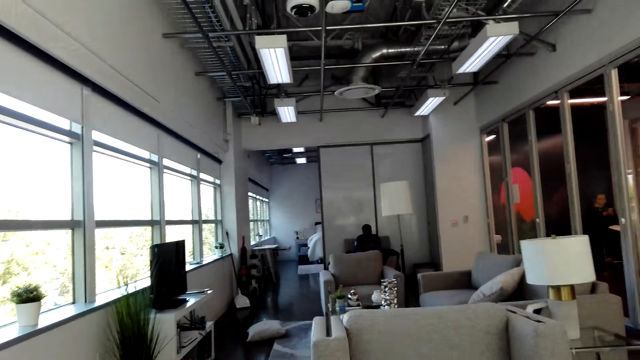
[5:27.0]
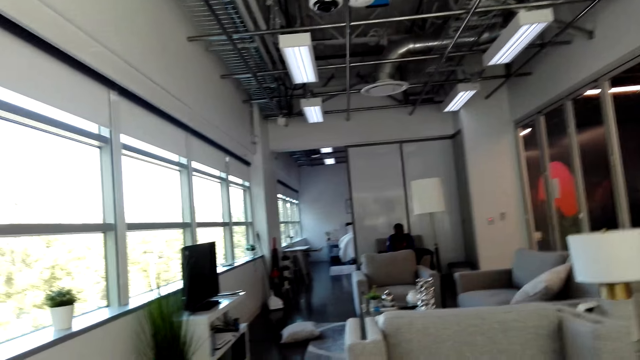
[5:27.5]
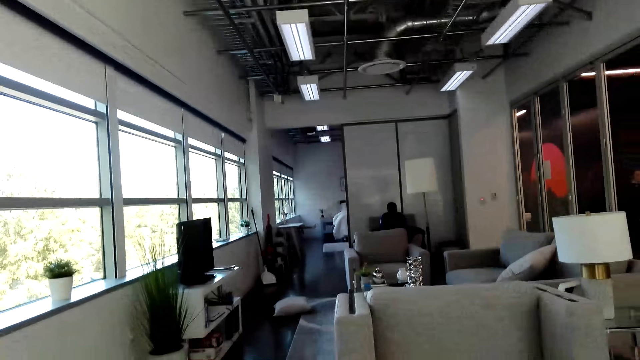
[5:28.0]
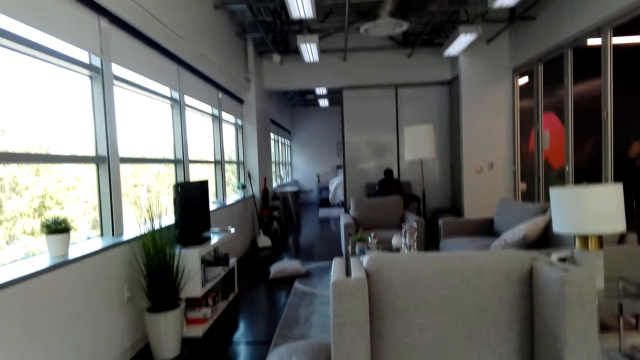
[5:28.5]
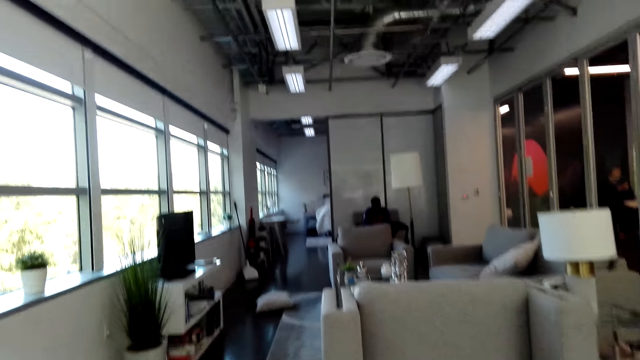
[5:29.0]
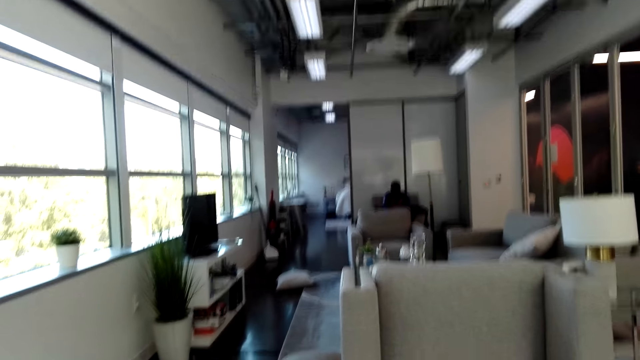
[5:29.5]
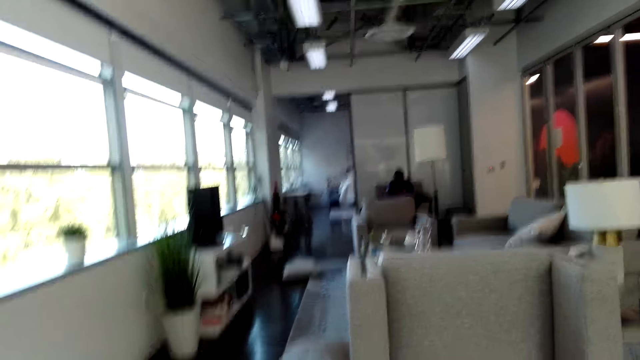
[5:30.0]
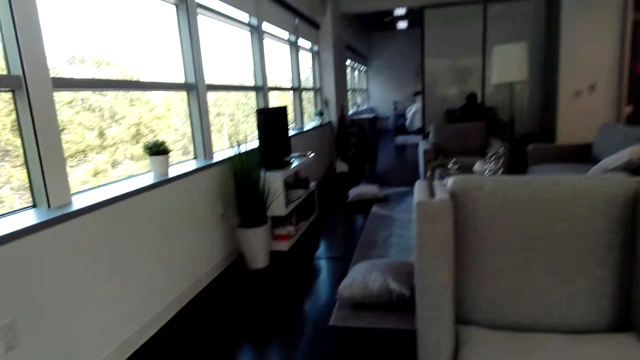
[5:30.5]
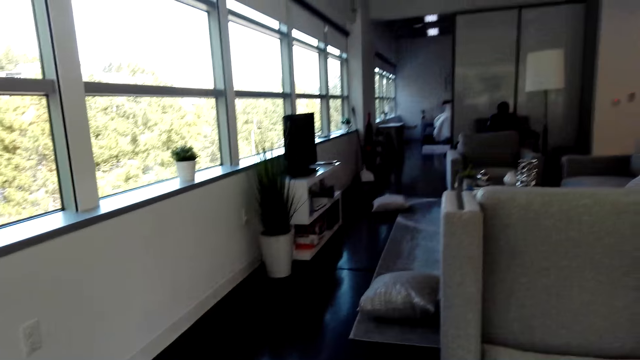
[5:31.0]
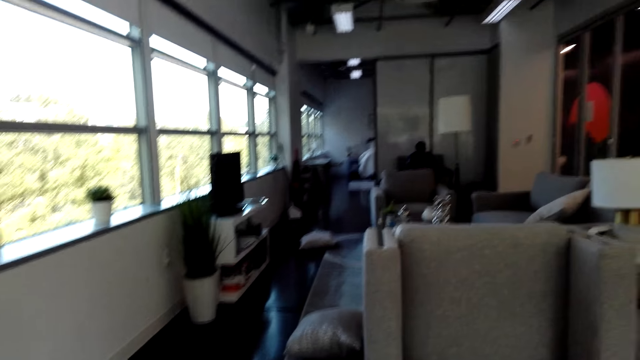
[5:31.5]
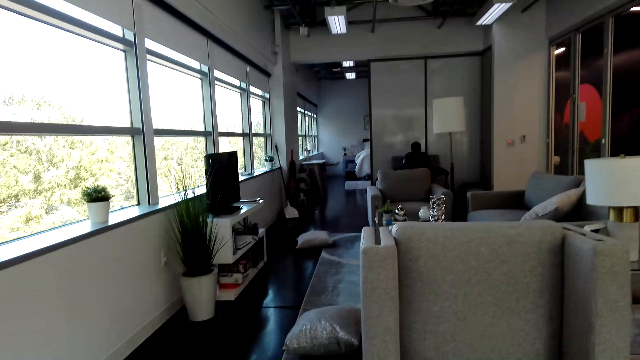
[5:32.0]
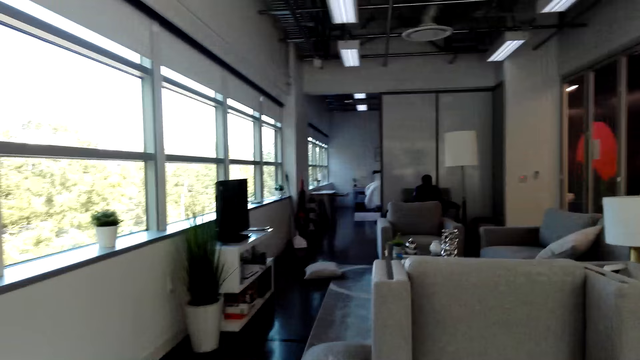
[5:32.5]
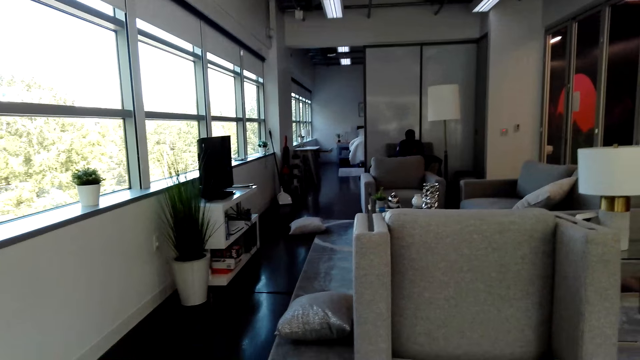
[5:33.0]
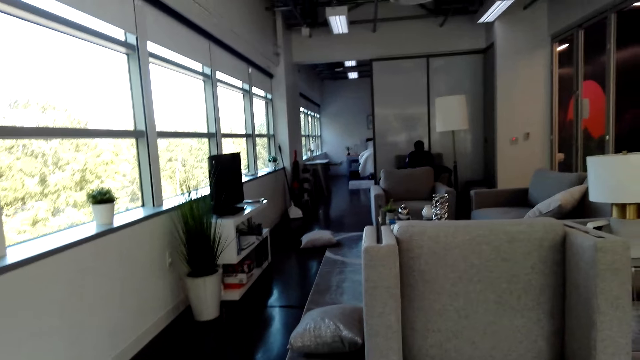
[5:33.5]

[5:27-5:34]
The camera wearer looks around.

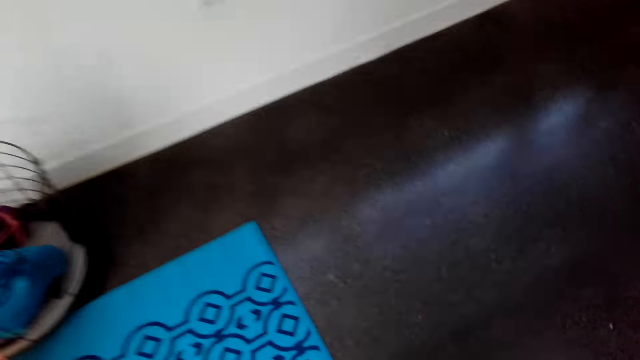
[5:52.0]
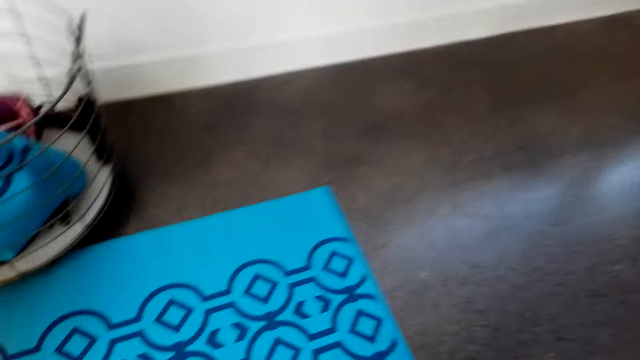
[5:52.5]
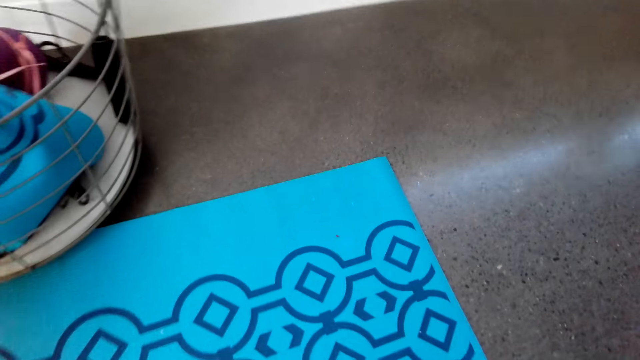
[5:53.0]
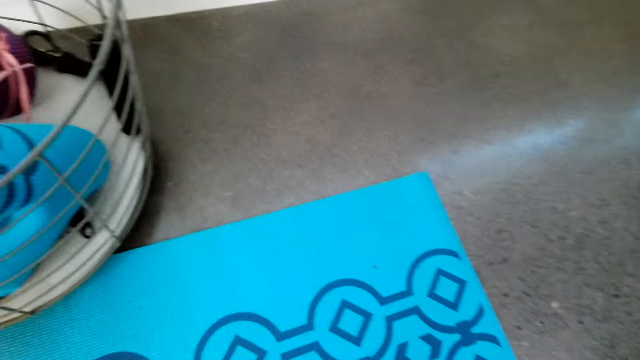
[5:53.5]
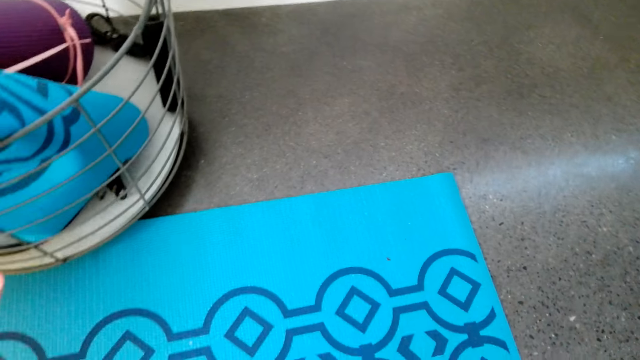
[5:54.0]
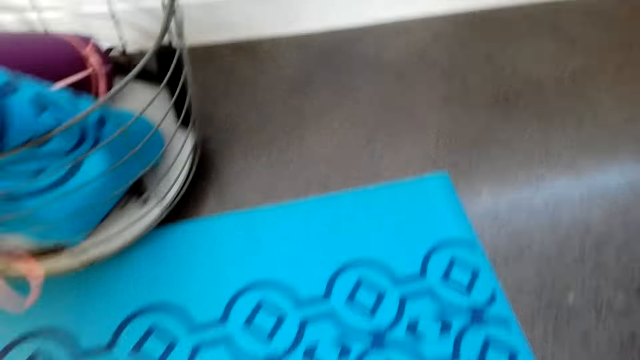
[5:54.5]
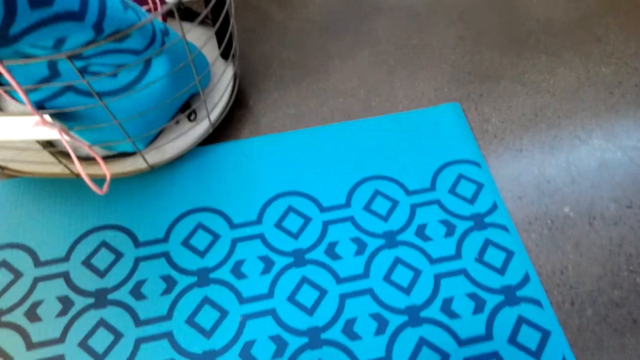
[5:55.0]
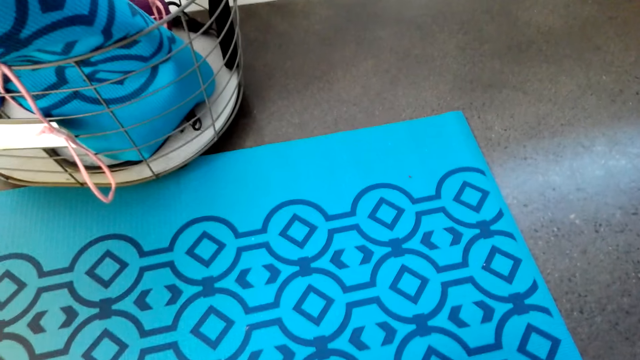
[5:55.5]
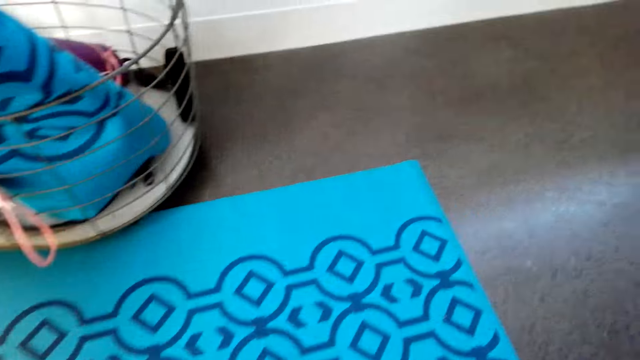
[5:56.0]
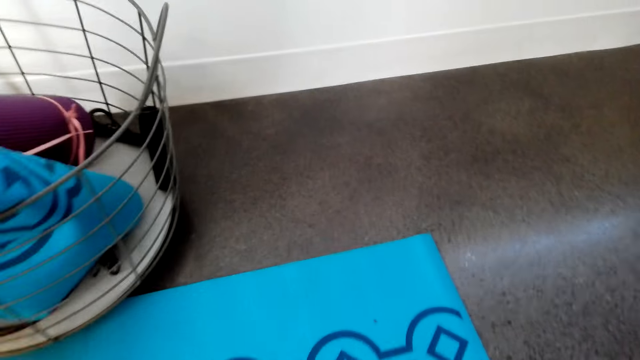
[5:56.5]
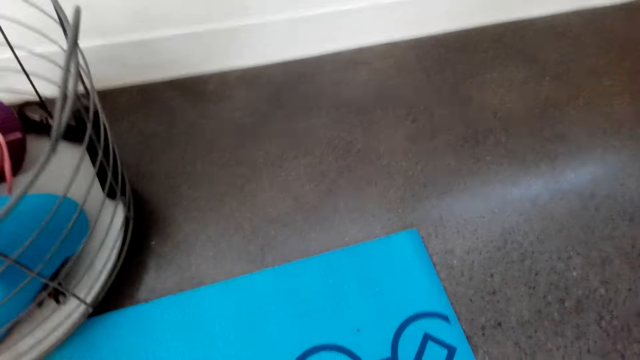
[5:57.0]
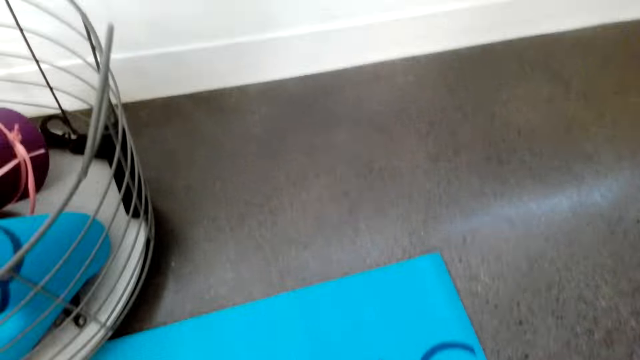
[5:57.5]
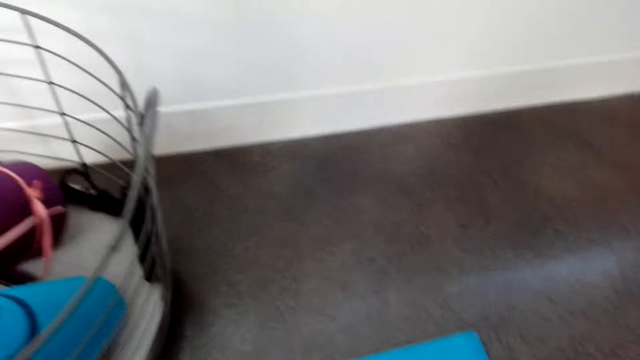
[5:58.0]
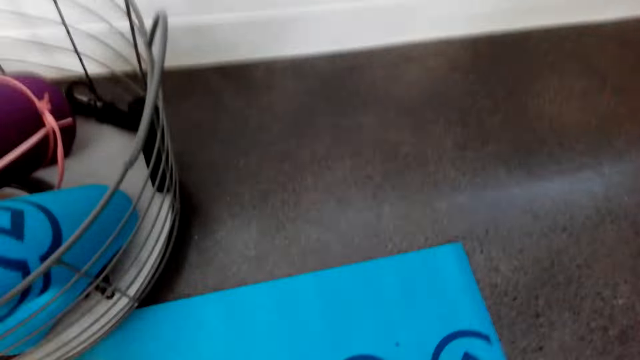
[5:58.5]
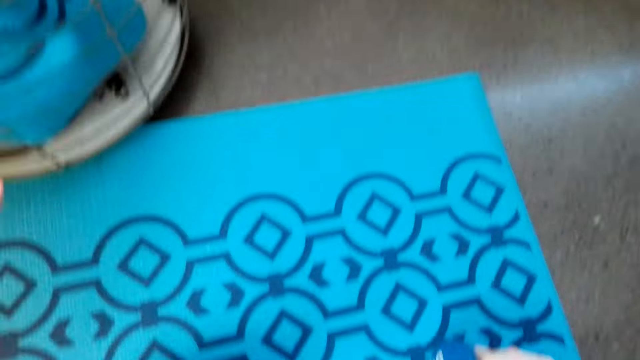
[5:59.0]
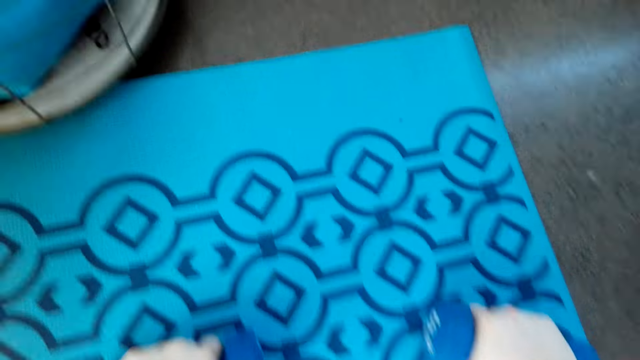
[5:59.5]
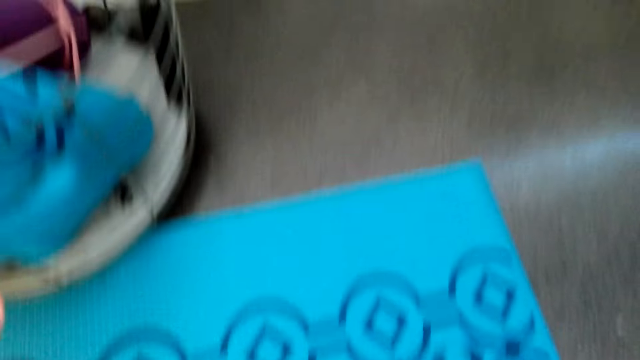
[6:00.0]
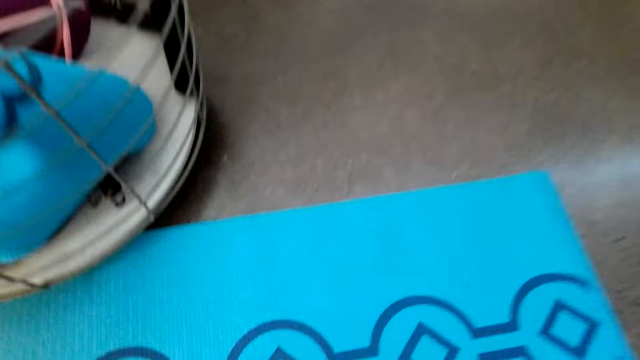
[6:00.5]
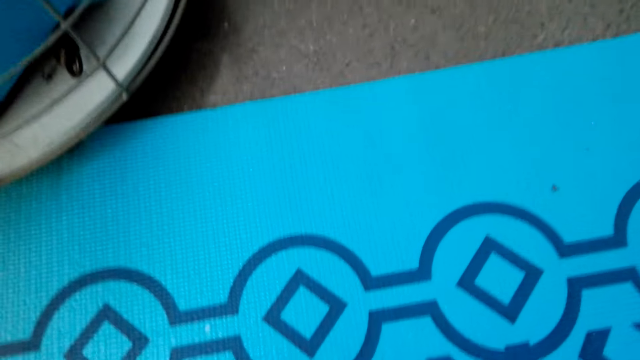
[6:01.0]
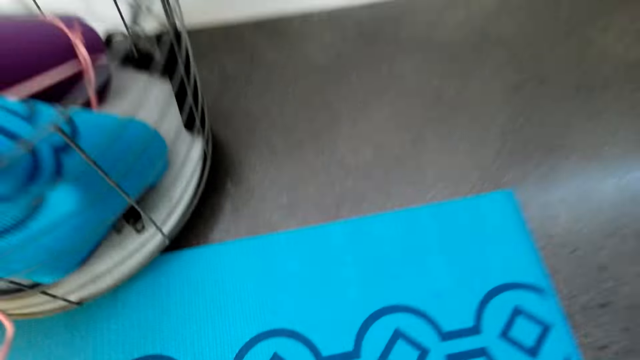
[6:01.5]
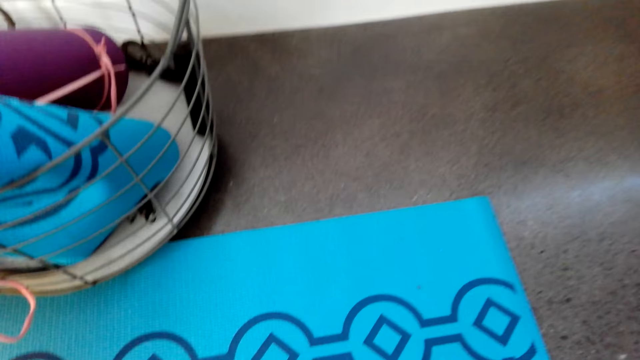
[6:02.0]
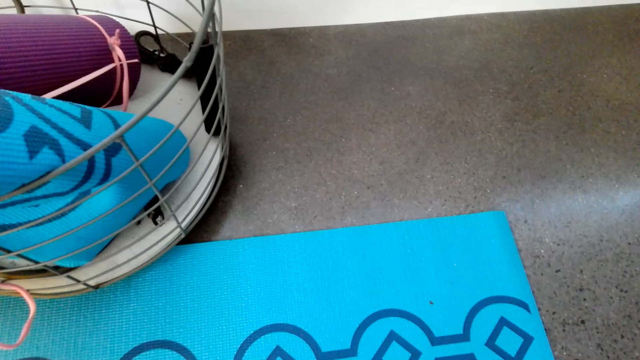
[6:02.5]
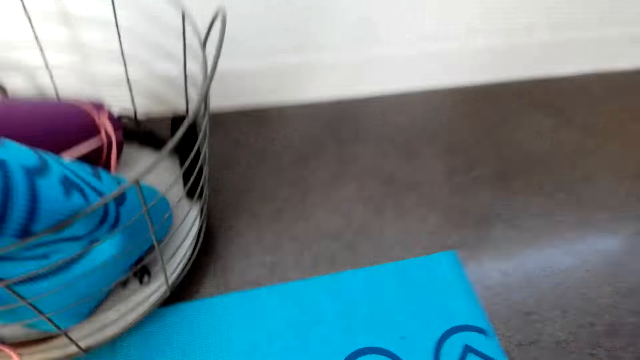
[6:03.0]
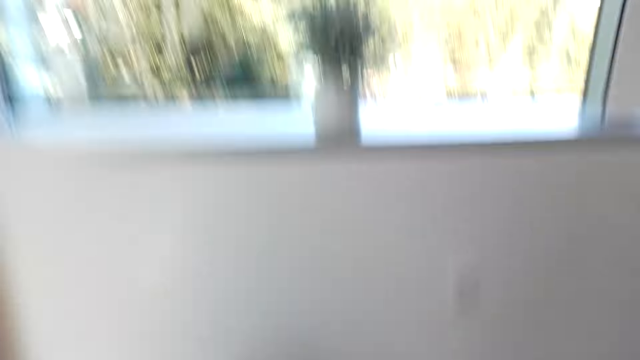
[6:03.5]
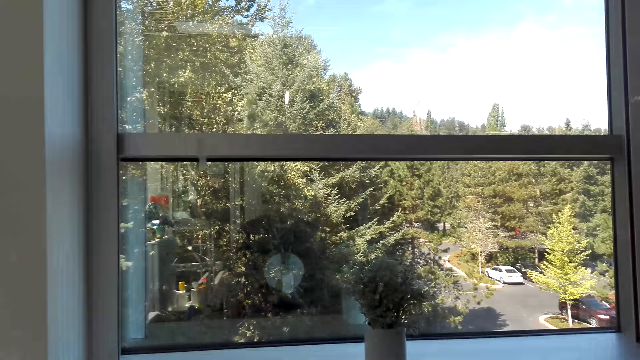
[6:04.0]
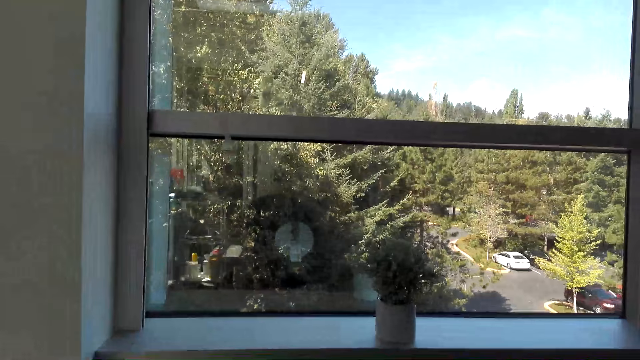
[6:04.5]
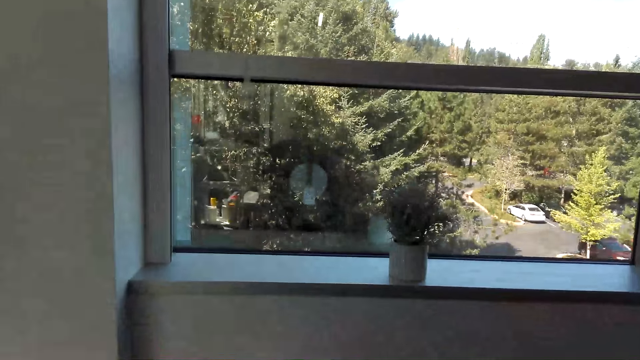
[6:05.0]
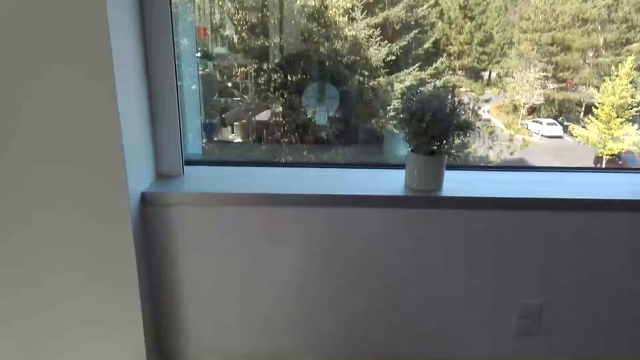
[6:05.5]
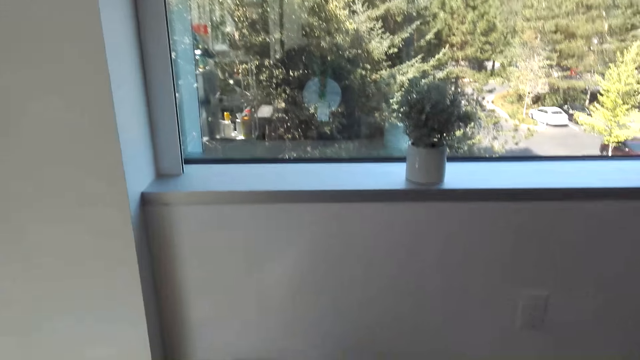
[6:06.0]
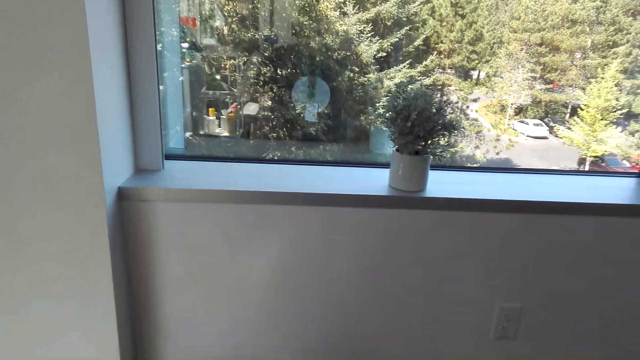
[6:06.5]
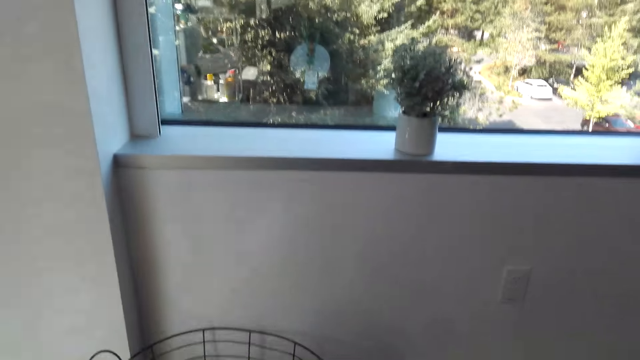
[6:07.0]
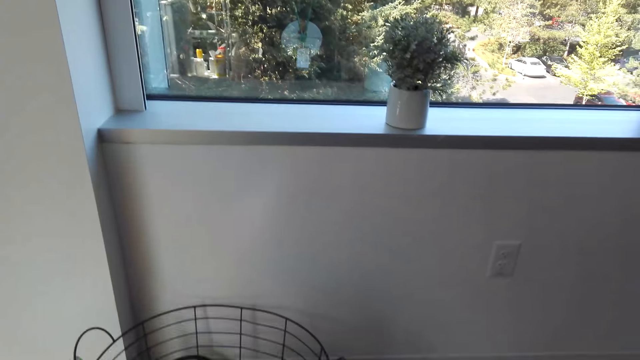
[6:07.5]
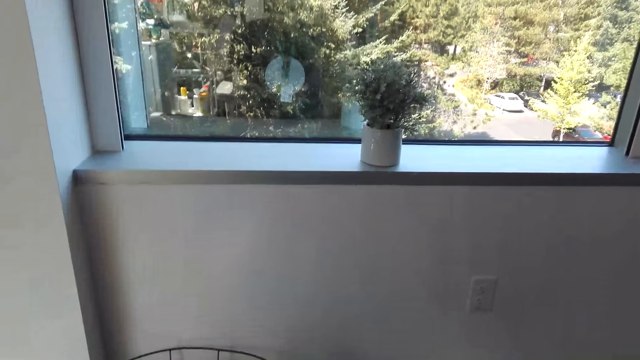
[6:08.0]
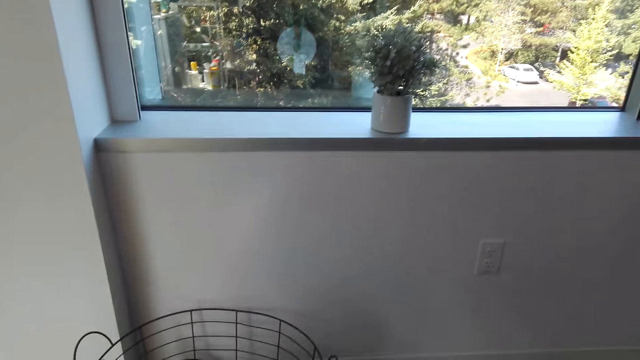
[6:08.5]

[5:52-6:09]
The camera wearer looks at a mat. They hold on the dumbbells. They look around and lift the dumbbells.
